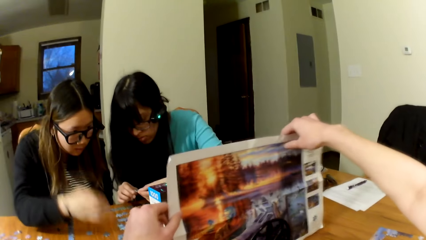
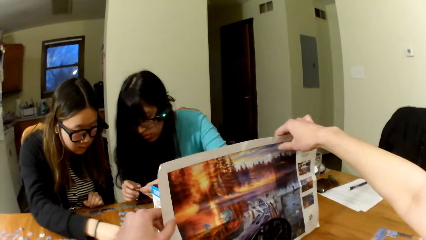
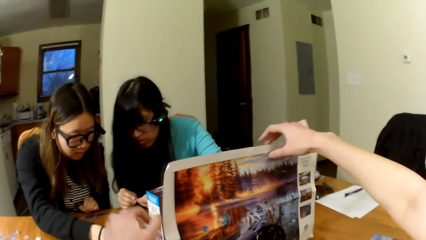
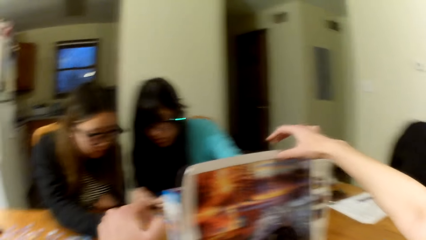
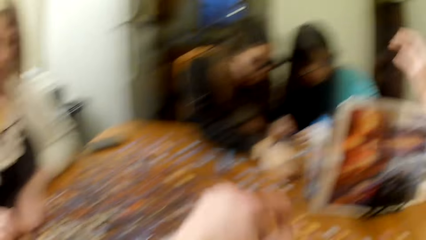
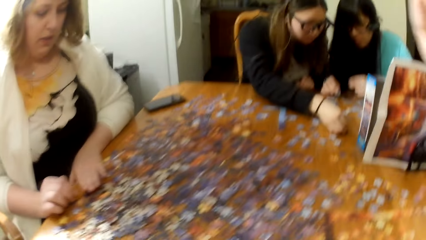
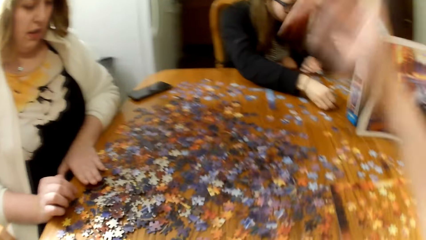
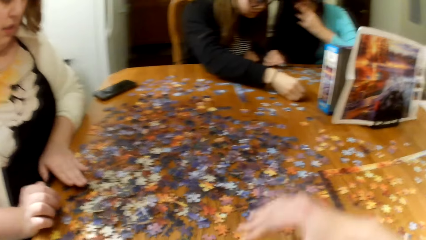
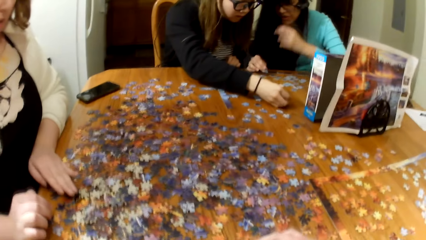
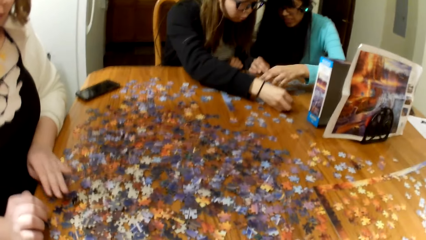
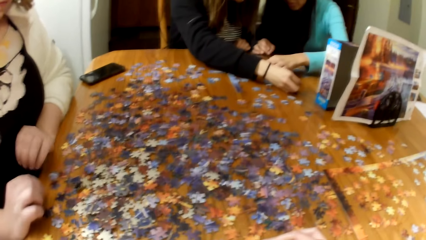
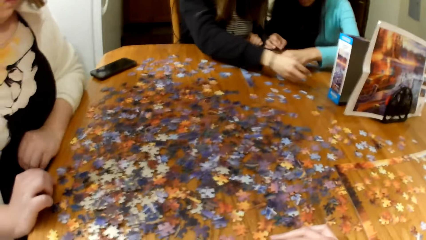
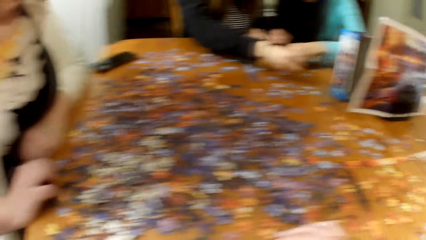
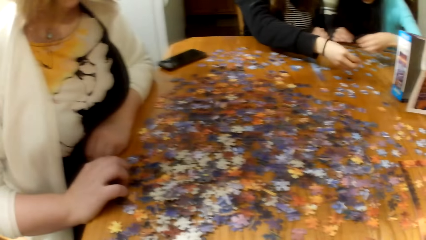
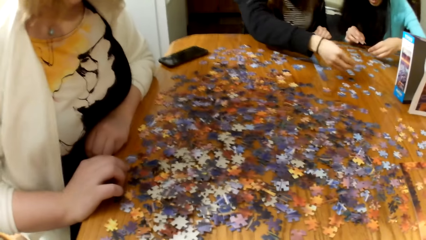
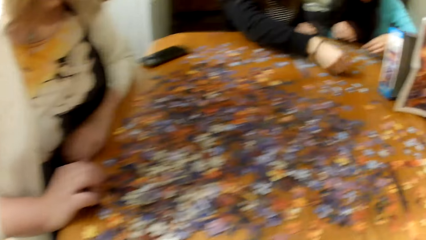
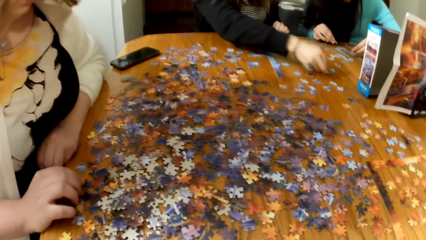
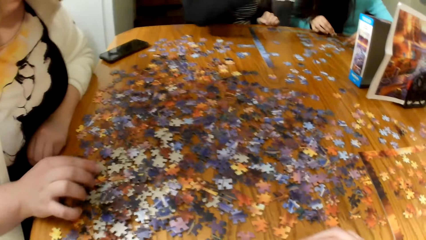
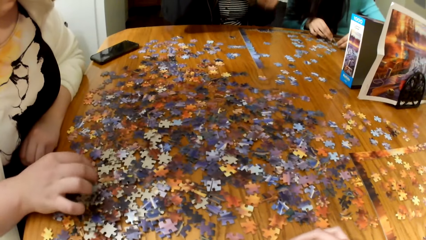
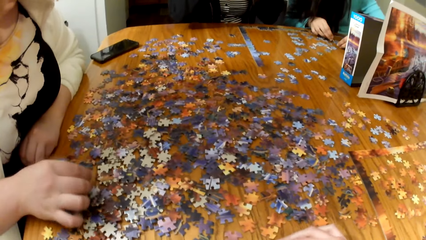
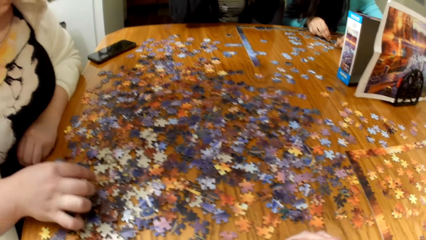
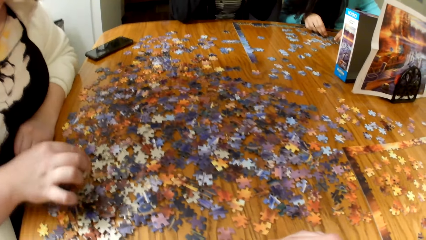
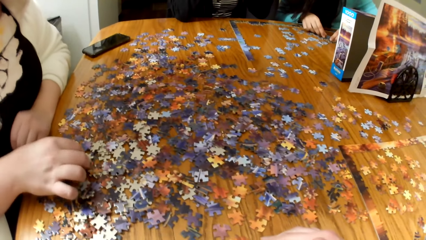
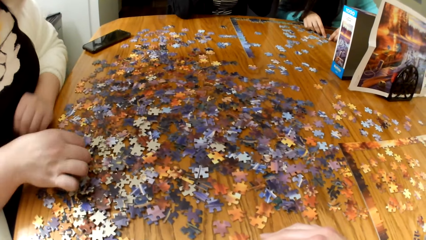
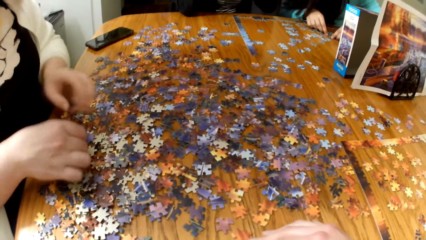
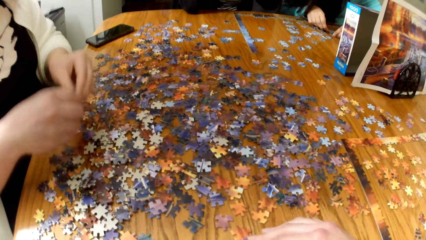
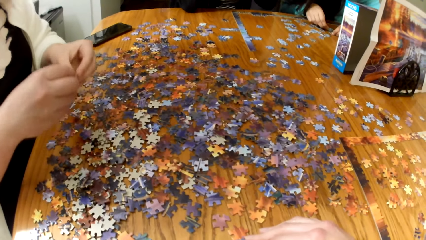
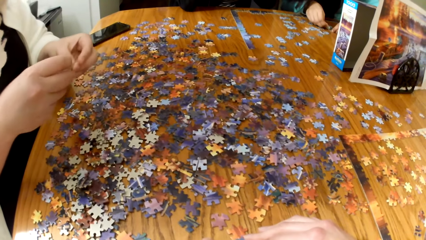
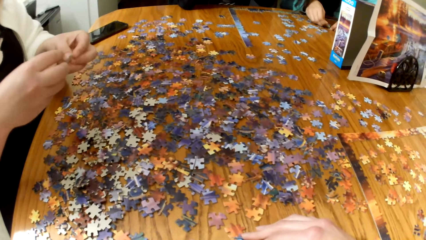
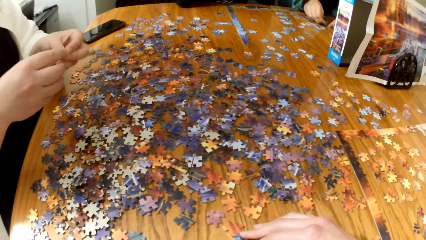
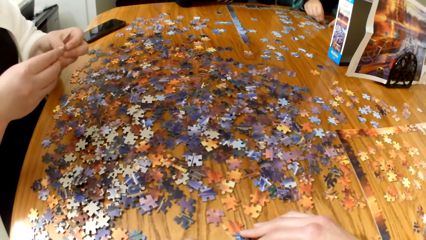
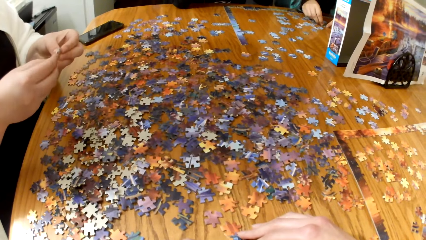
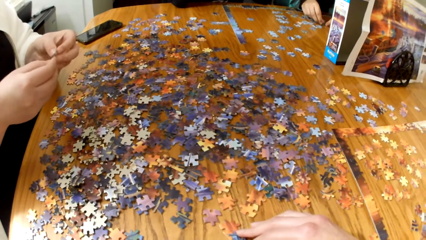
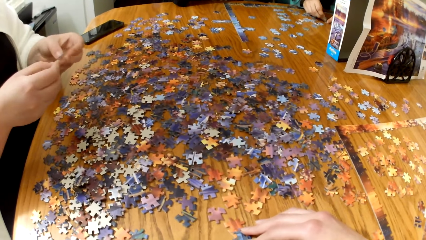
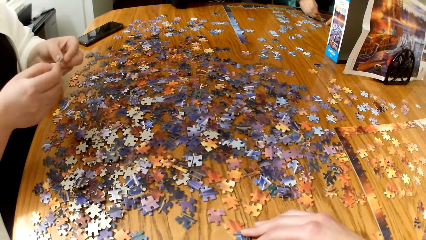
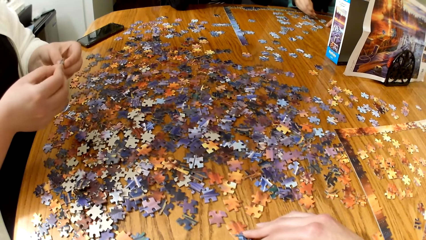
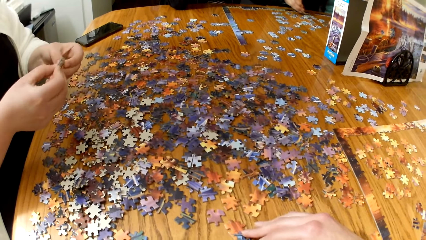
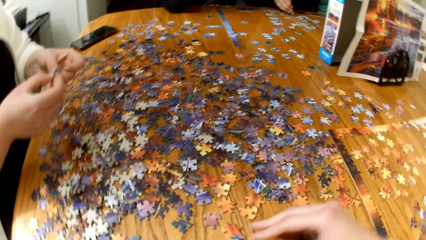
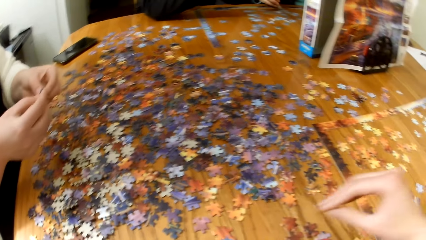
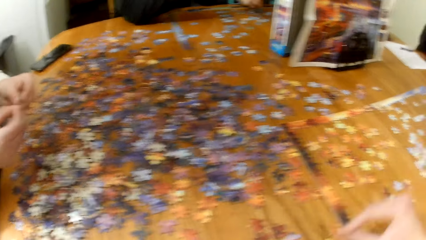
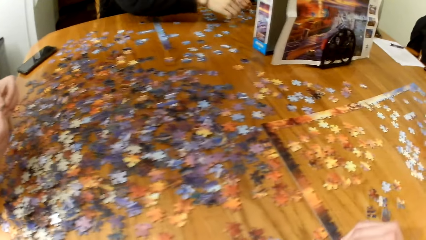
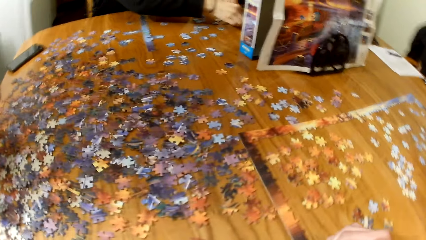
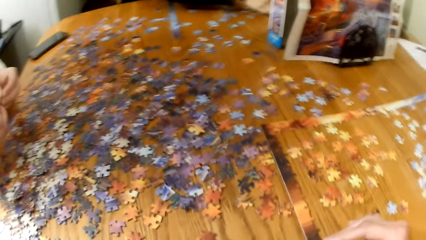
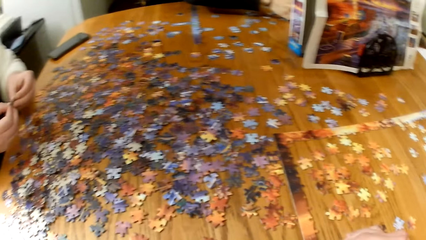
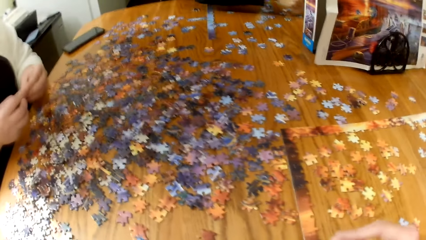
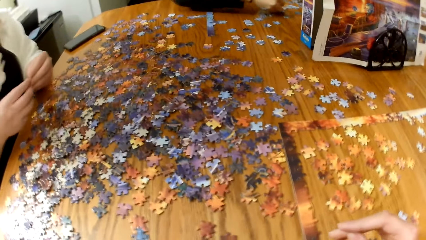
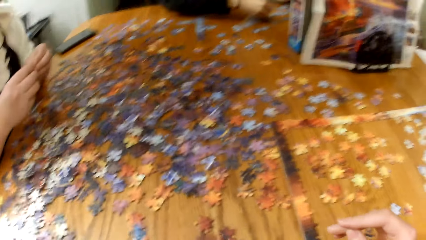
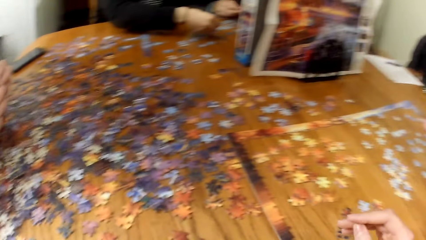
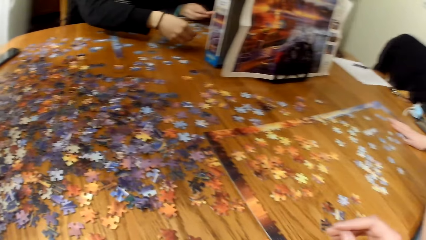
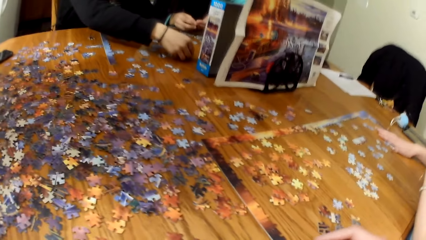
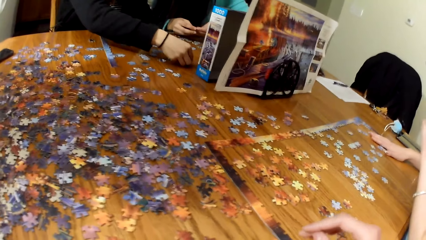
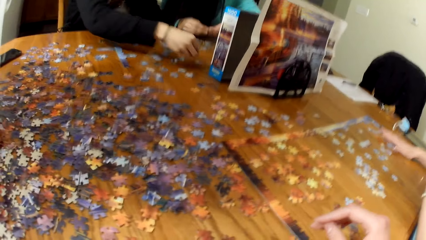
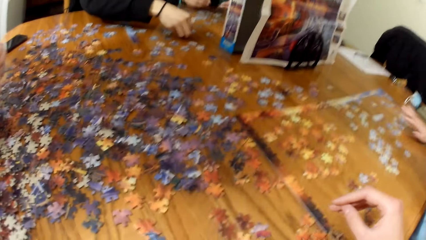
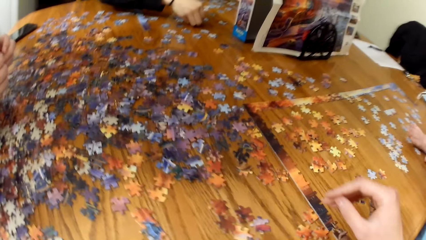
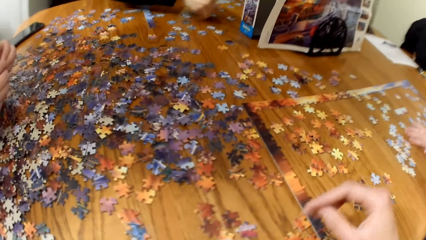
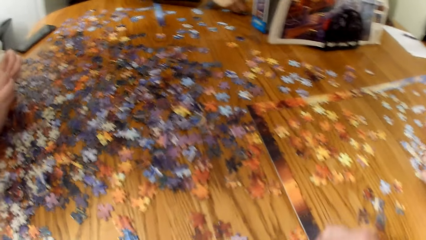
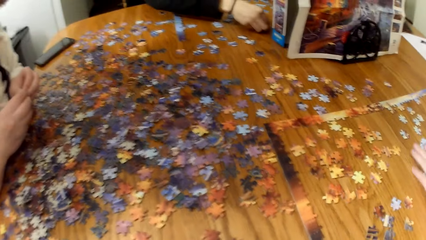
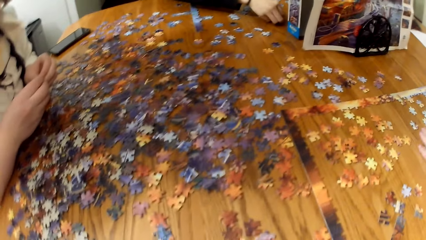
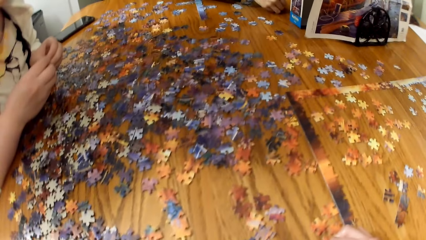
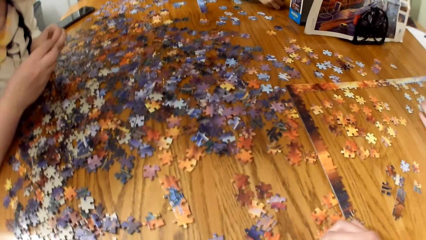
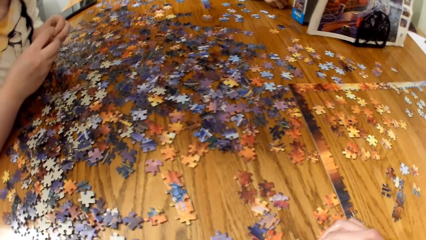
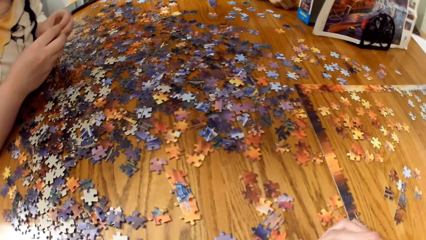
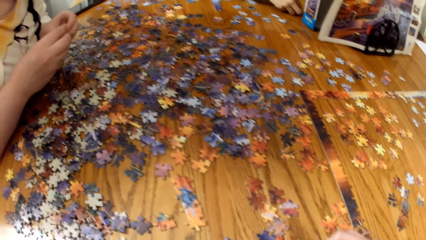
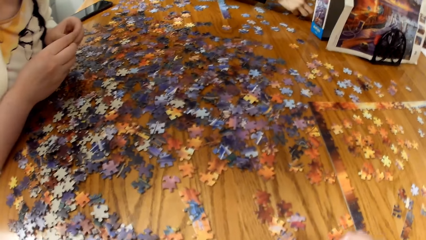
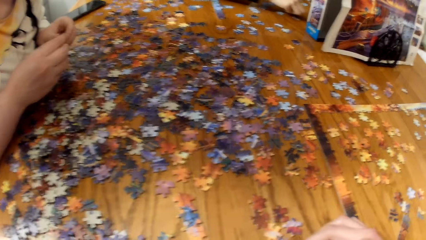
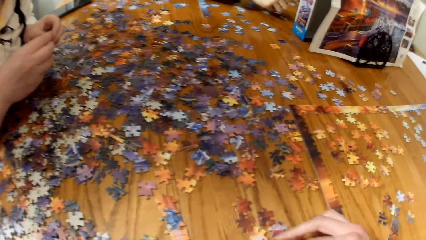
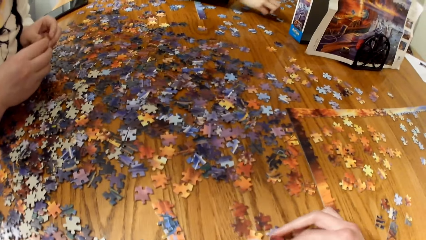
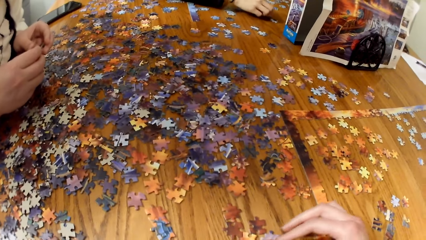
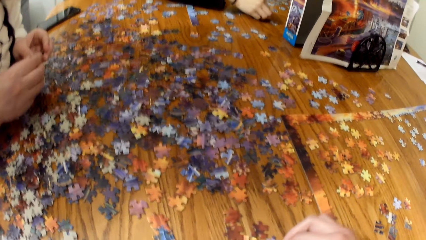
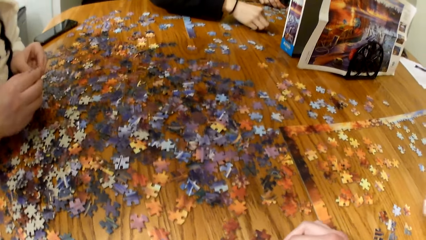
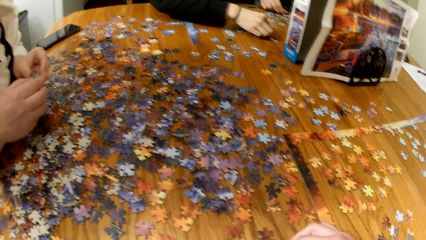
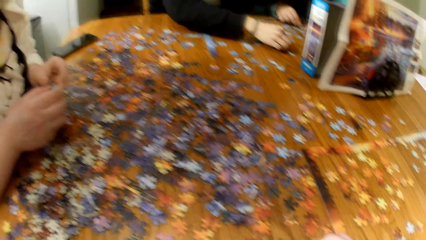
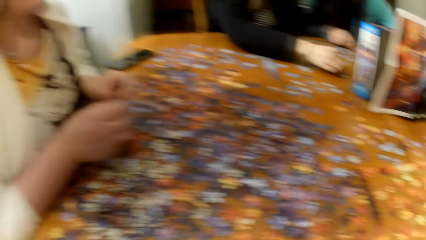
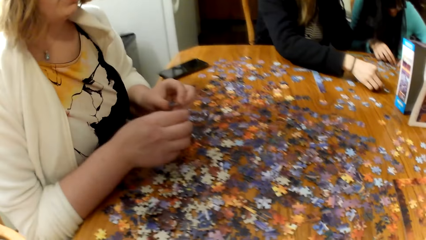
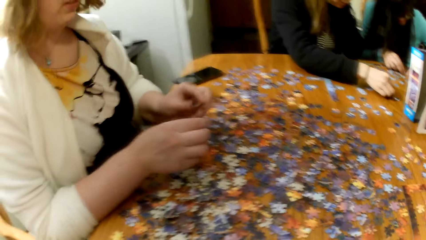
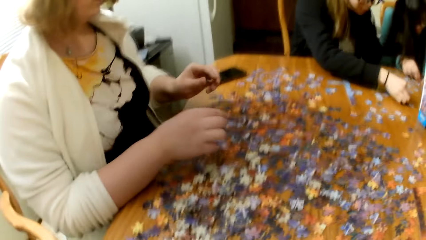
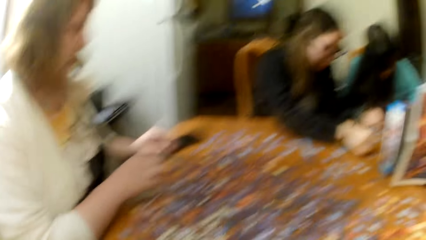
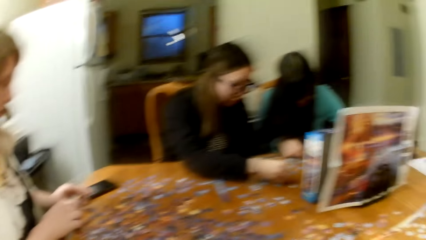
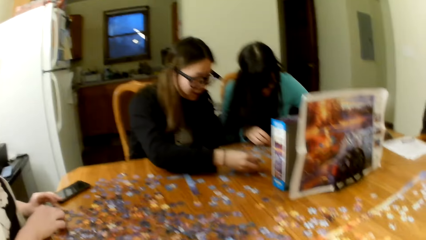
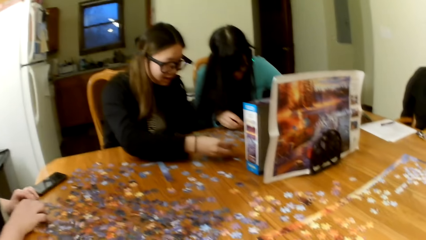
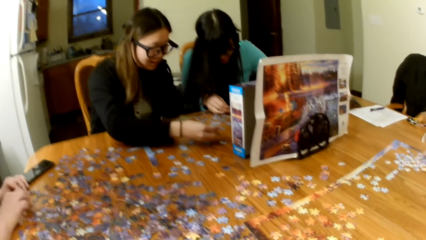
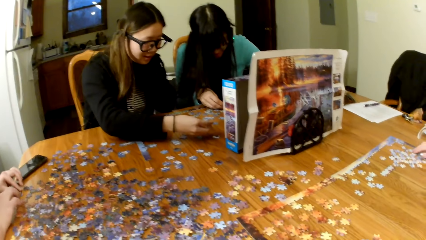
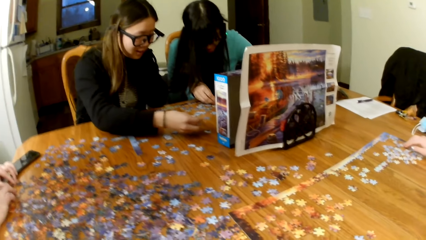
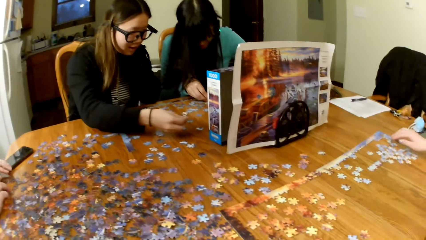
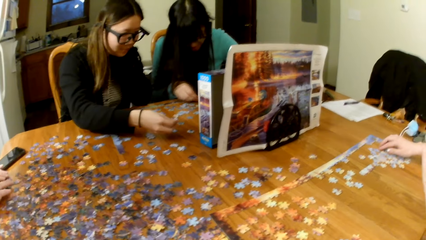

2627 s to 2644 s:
A lady holds the puzzle pieces. The camera wearer looks for puzzle pieces. The lady lifts the puzzle piece. The camera wearer arranges the puzzle piece.
